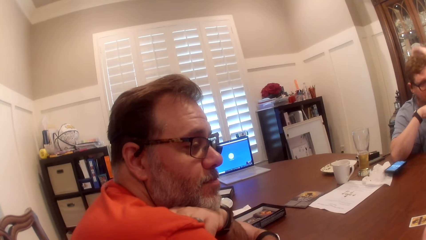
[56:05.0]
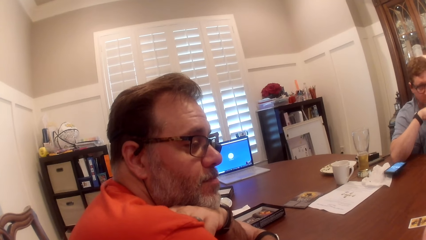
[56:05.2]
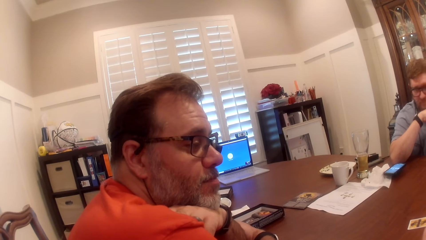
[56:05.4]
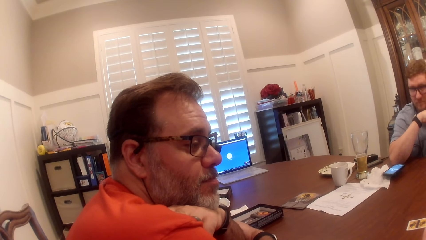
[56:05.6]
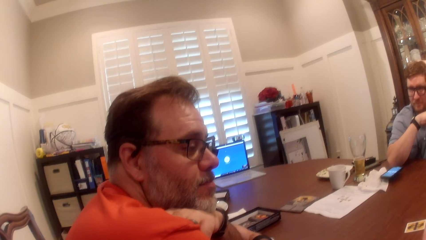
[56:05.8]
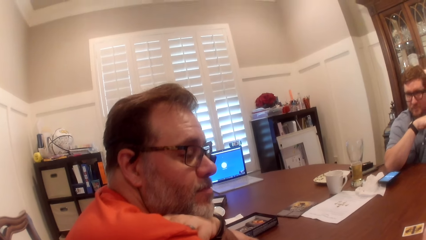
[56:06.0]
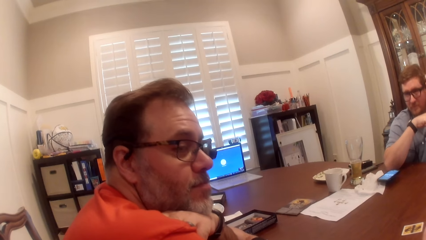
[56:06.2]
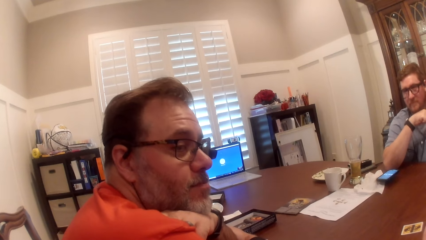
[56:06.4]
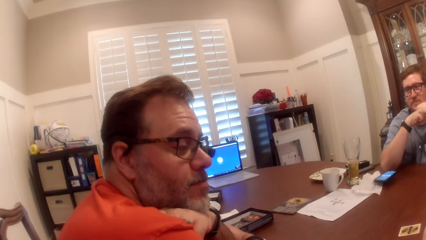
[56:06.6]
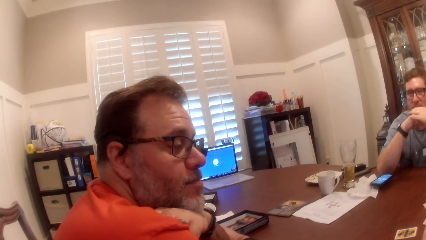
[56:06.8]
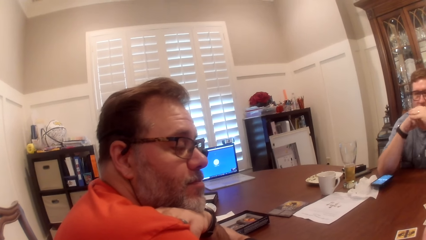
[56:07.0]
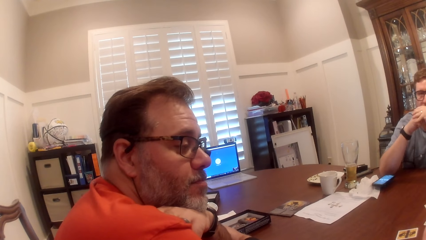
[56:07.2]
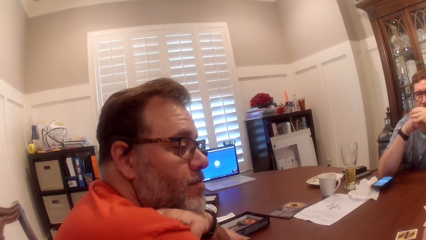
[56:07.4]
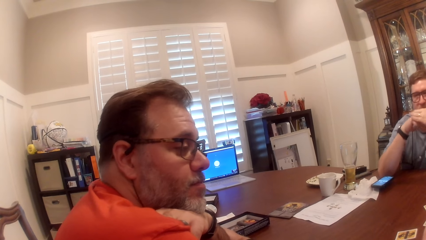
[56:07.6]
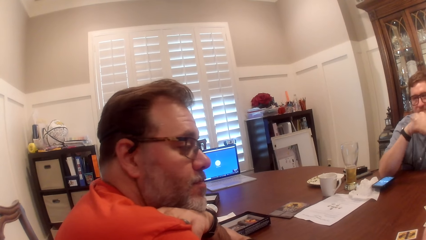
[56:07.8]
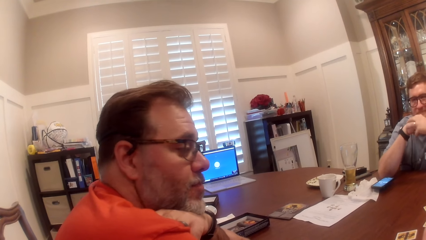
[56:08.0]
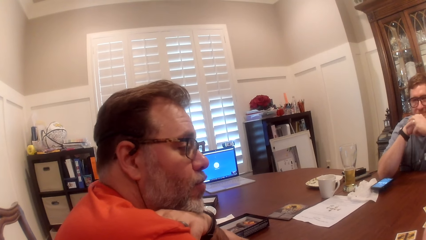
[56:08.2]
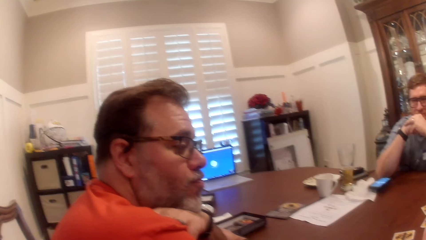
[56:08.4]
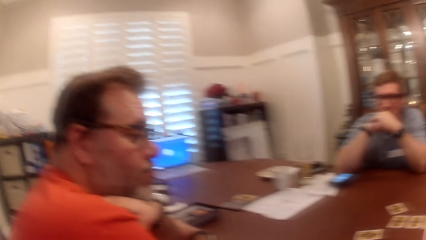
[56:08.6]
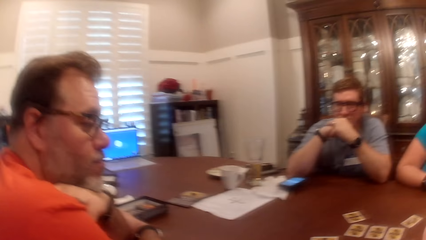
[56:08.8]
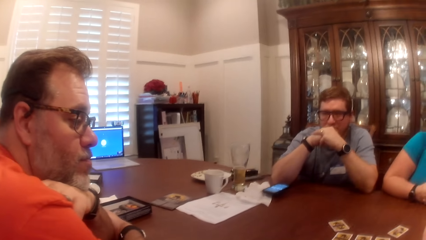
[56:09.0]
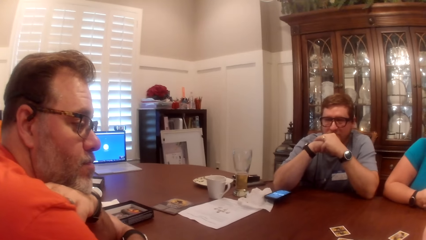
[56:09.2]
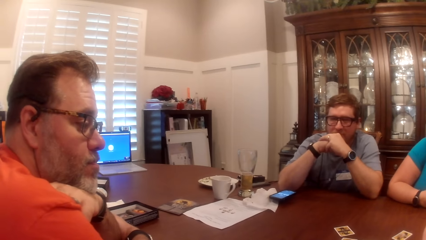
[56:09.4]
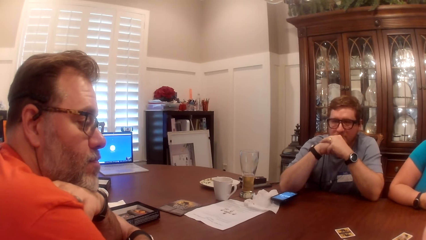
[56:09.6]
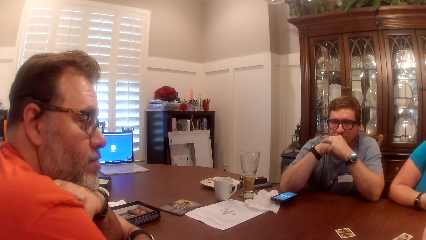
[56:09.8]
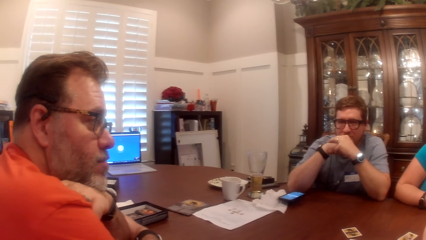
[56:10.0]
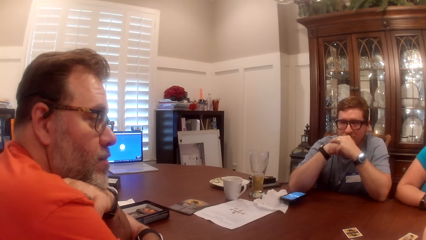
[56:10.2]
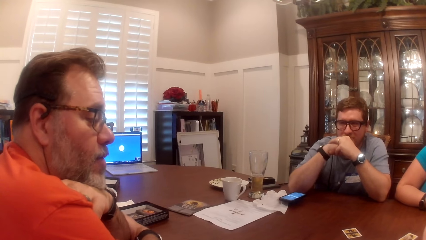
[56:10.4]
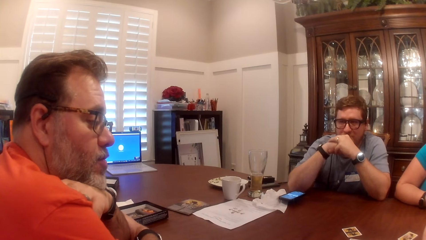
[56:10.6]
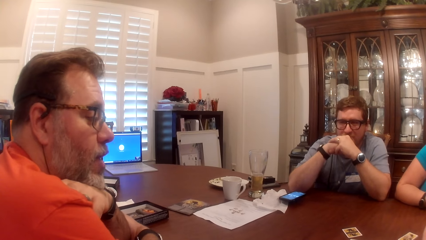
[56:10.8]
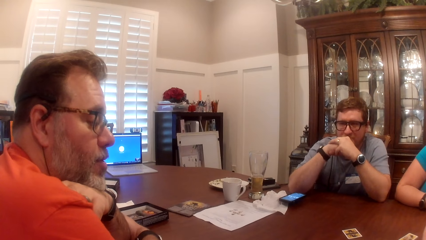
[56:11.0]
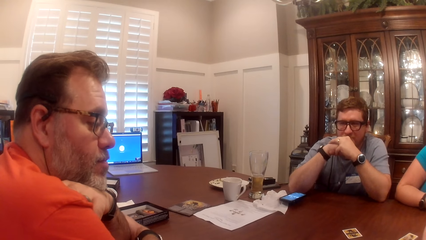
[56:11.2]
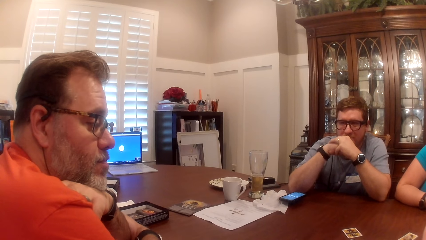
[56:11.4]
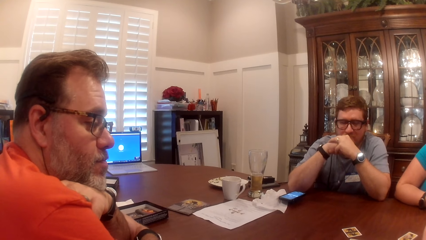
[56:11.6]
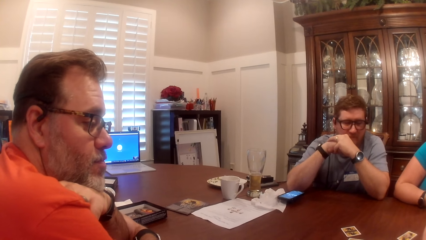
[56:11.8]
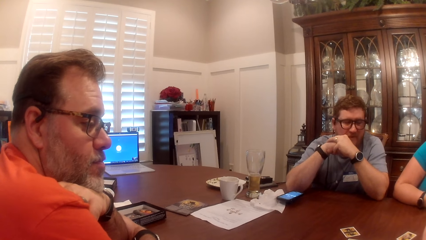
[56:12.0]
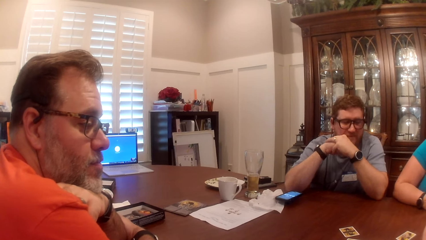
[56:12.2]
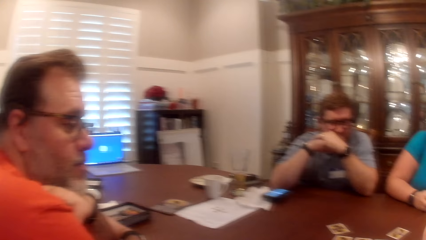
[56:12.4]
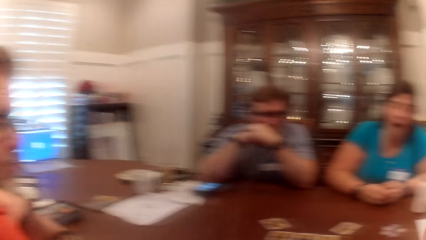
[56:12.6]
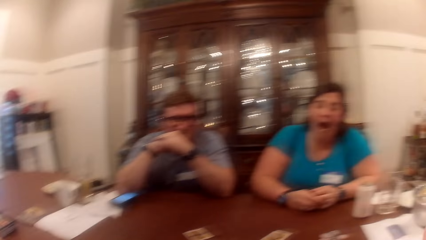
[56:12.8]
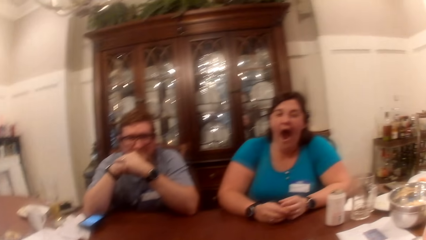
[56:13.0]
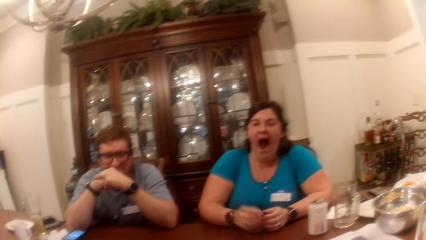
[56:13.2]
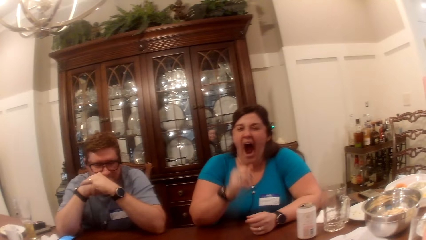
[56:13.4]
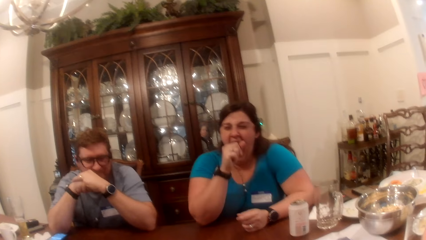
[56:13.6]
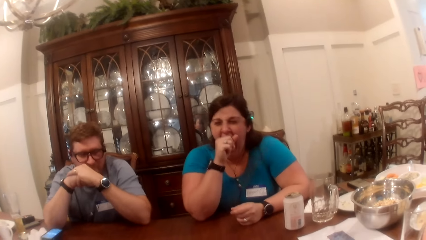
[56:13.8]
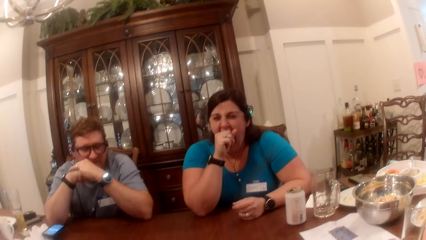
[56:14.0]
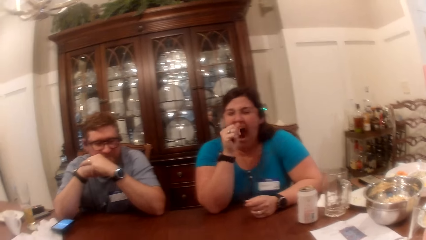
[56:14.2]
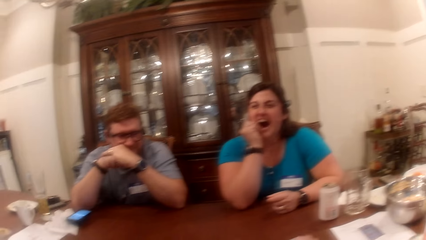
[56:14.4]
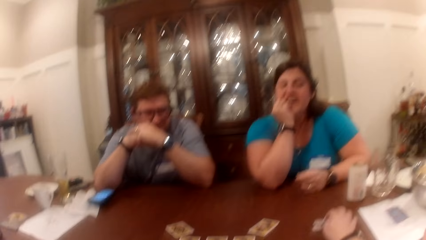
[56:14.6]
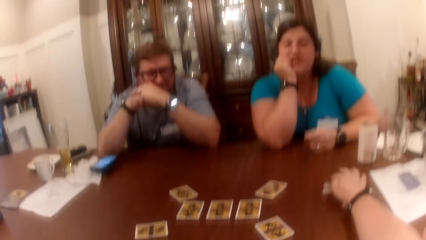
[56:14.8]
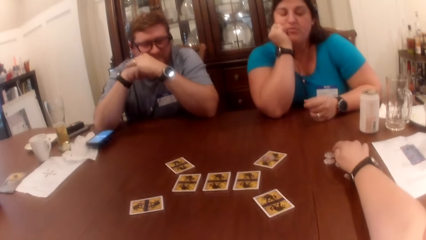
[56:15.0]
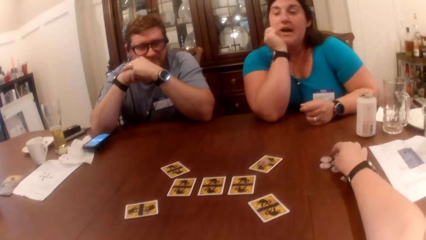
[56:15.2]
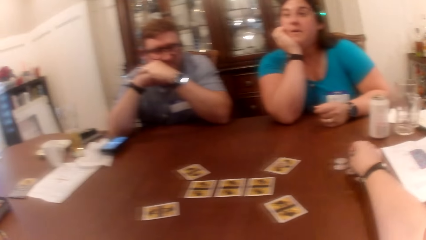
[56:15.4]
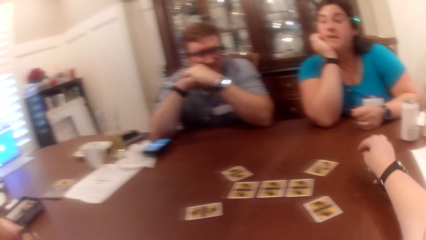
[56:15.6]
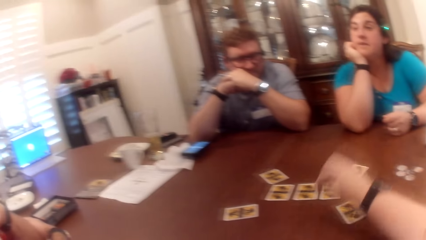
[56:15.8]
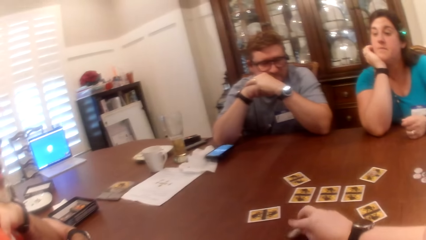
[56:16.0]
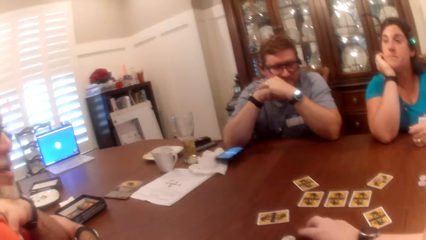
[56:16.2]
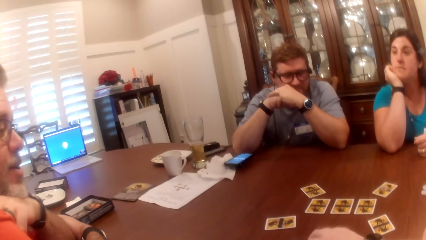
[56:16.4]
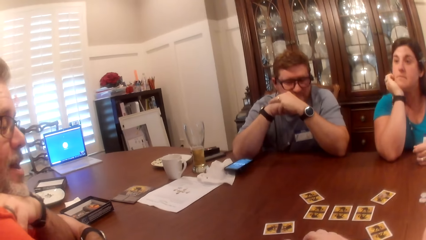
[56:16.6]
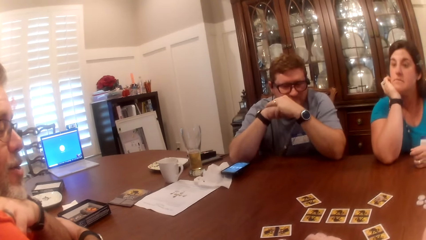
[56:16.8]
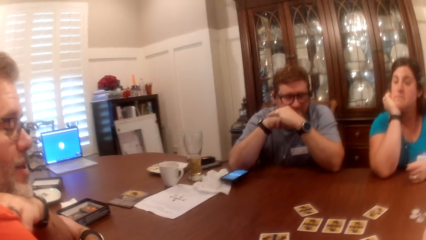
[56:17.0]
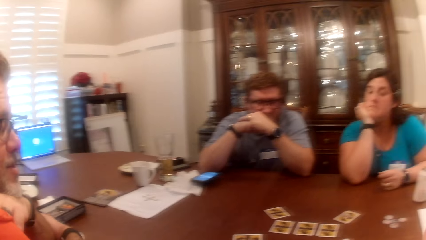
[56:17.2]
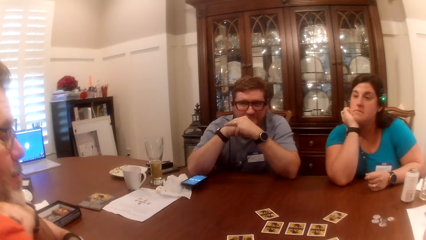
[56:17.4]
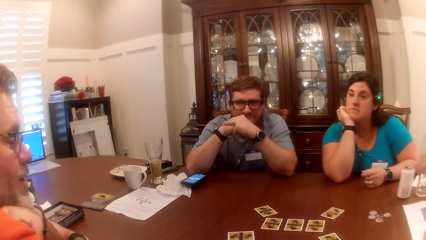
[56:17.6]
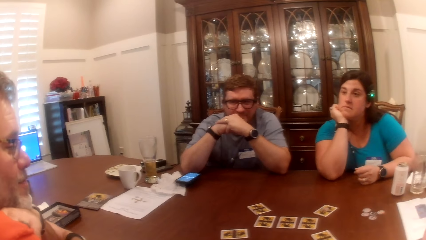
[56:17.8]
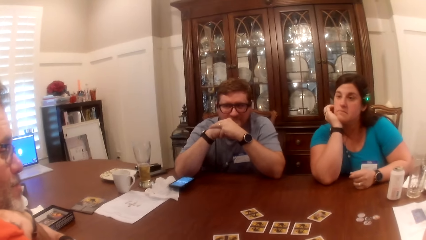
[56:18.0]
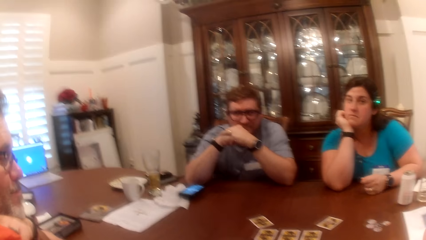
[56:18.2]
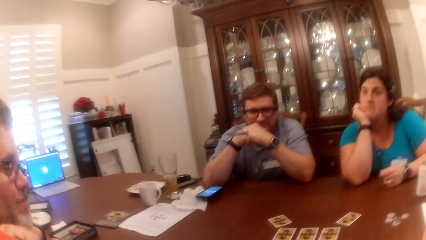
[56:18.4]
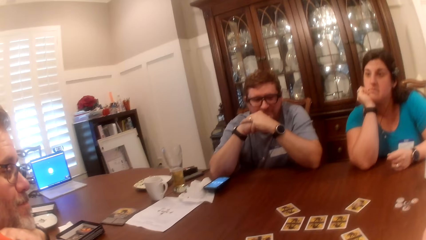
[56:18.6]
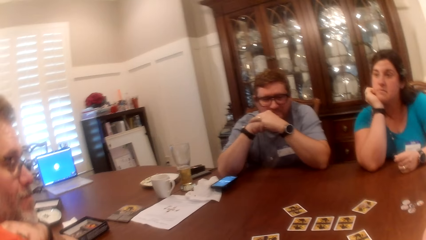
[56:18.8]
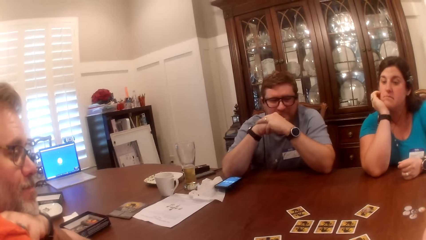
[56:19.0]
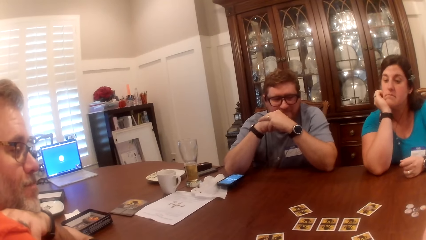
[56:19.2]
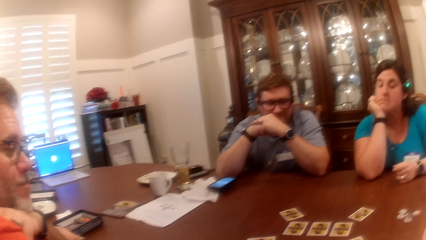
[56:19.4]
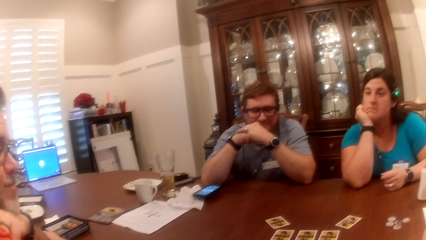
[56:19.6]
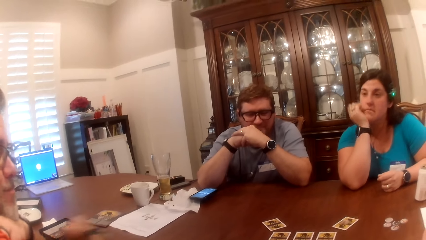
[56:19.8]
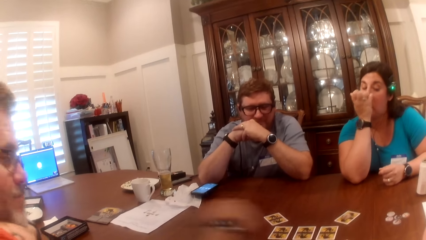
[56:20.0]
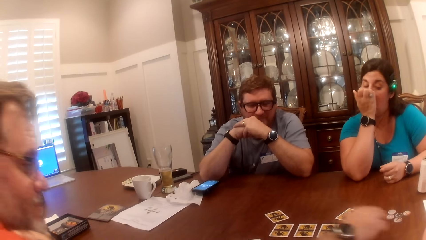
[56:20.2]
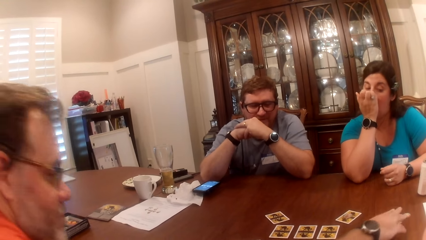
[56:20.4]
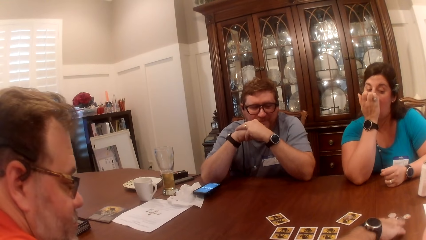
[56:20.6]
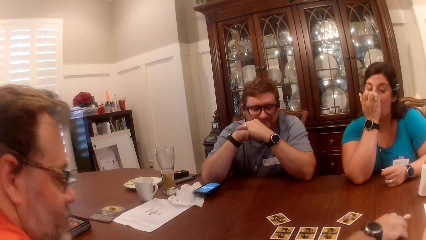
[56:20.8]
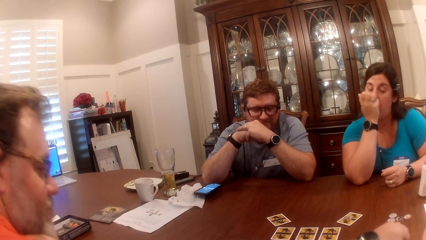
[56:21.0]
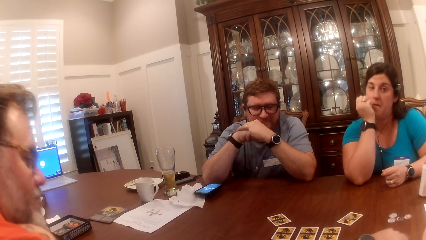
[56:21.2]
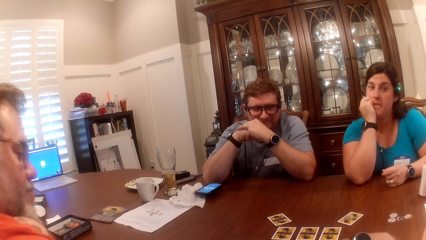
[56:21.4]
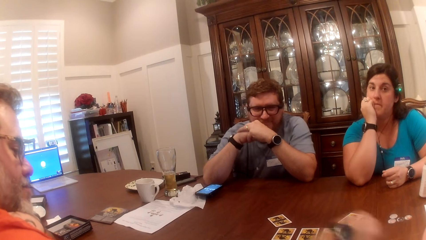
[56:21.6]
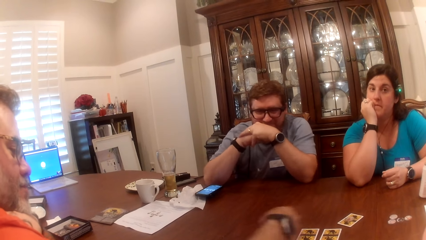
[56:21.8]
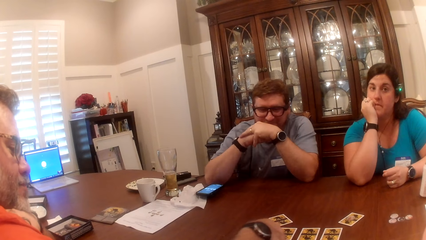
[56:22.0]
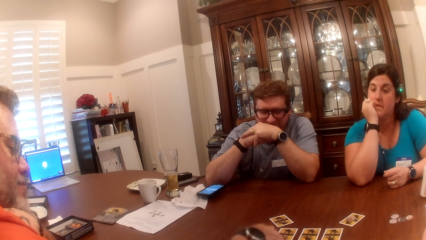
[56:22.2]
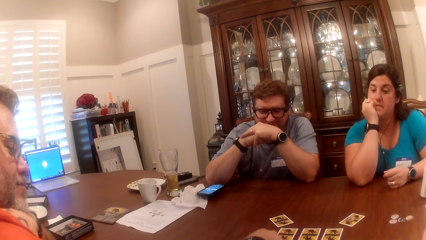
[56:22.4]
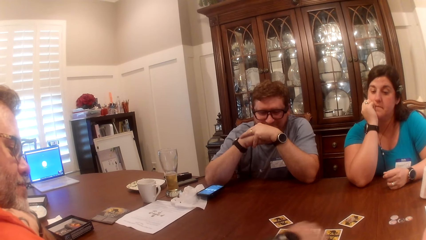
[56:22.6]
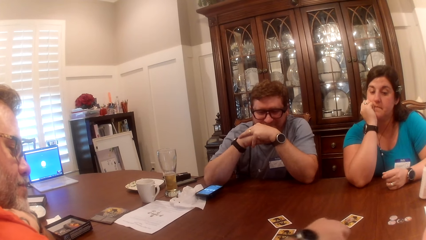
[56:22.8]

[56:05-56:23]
The camera wearer looks around. A man holds both hands. A woman covers her mouth with her right hand. The woman puts her right hand on her jaw. The camera wearer takes a token from the table with her right hand. She holds round cards on the table. She drops the token in her right hand on the table. She looks at the cards on the table. She moves the token on the table with her right hand. Another man moves a token on the table with his right hand. The other man takes a token from the table with his right hand.
